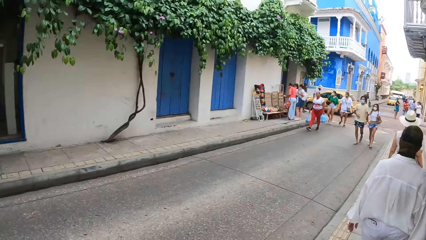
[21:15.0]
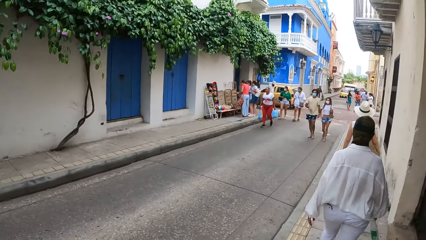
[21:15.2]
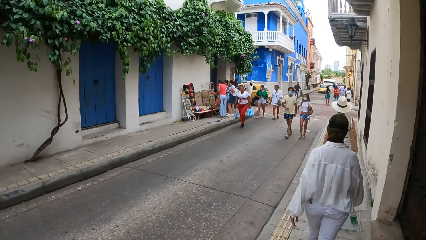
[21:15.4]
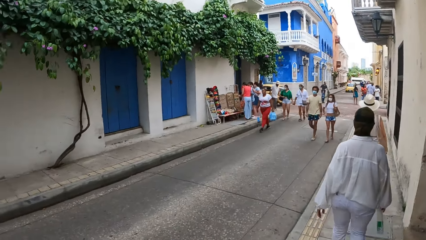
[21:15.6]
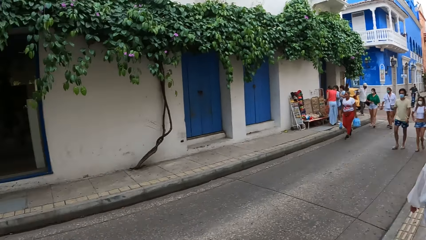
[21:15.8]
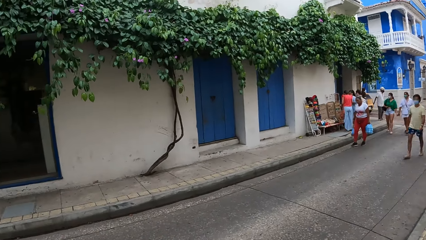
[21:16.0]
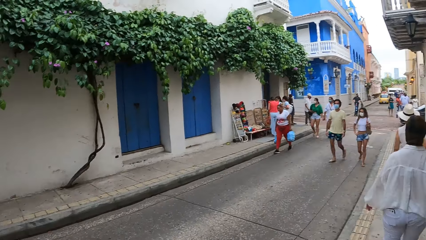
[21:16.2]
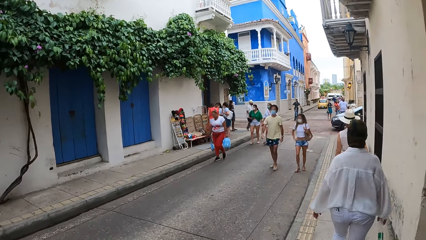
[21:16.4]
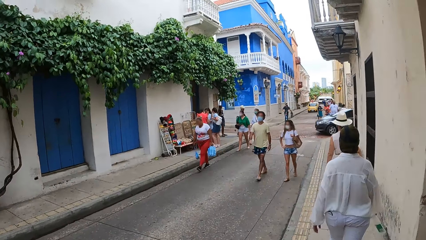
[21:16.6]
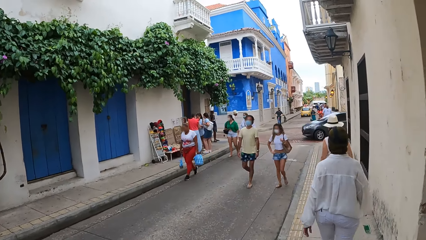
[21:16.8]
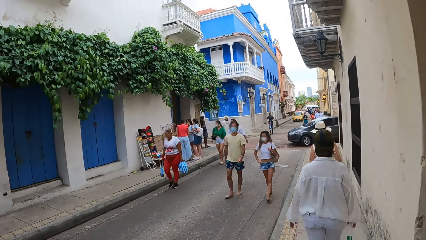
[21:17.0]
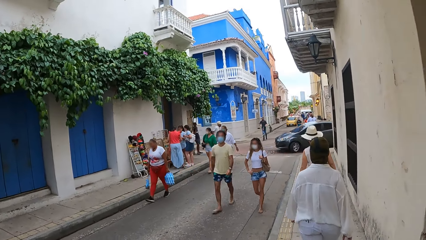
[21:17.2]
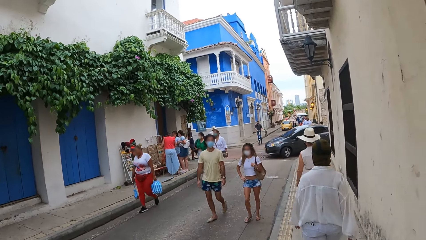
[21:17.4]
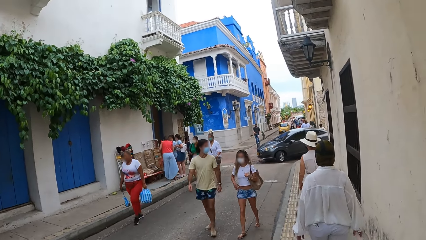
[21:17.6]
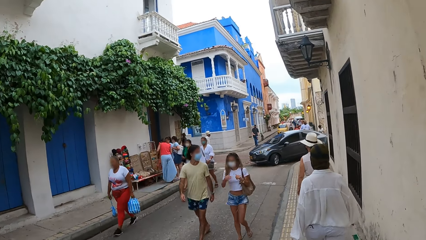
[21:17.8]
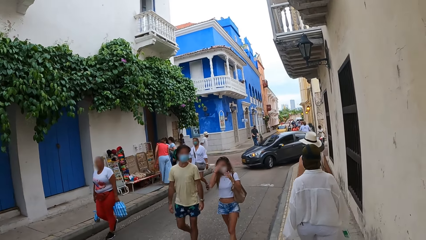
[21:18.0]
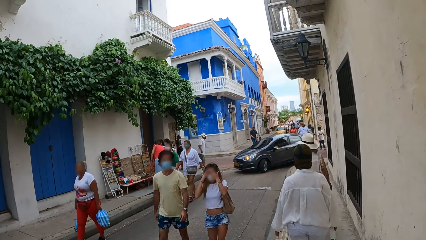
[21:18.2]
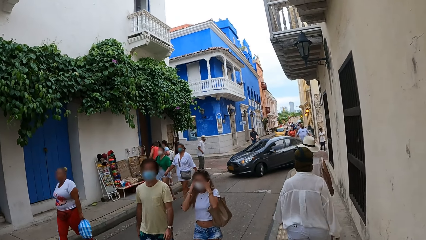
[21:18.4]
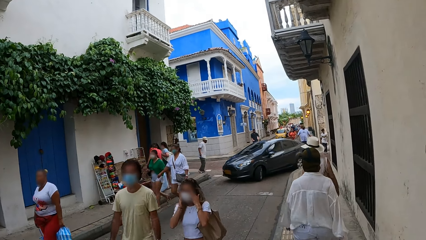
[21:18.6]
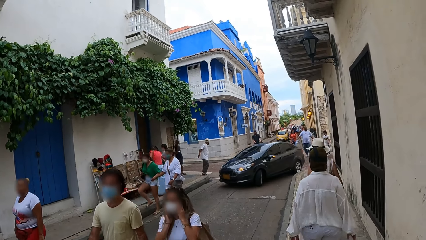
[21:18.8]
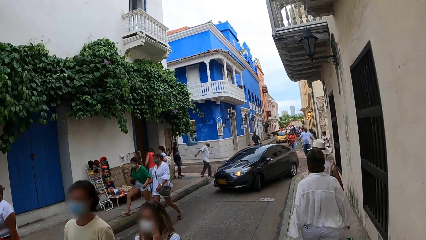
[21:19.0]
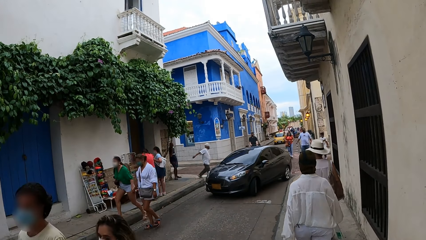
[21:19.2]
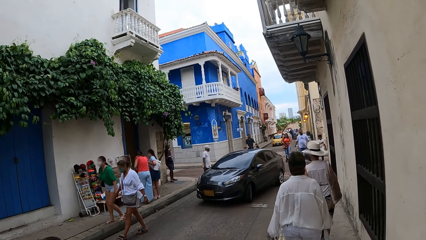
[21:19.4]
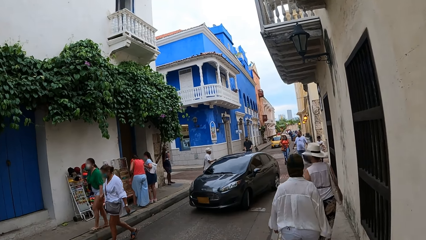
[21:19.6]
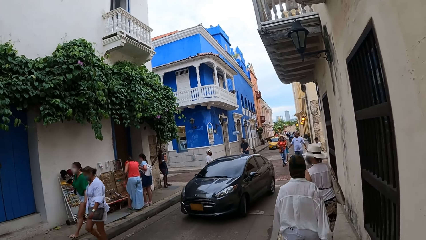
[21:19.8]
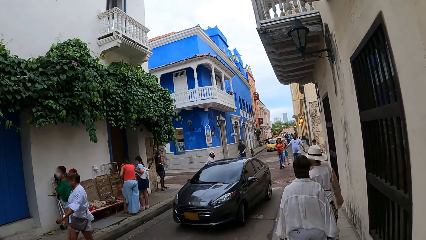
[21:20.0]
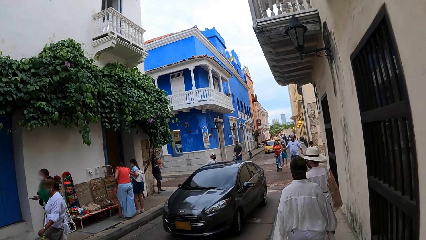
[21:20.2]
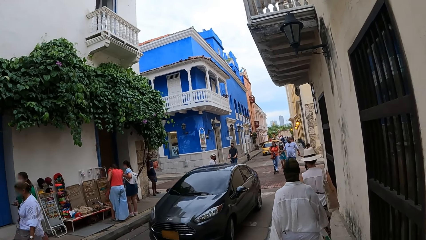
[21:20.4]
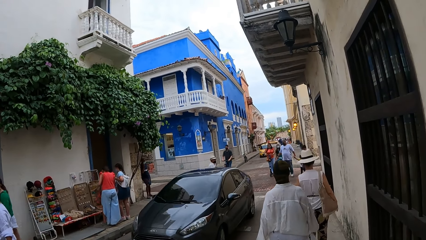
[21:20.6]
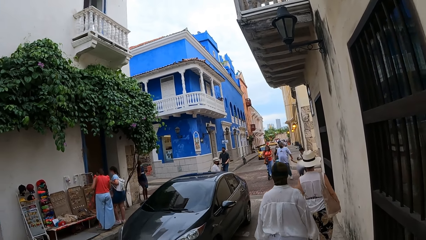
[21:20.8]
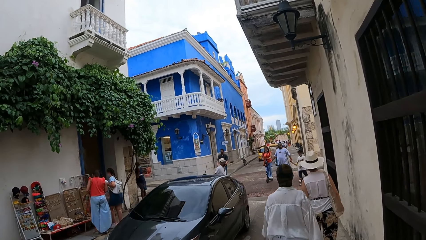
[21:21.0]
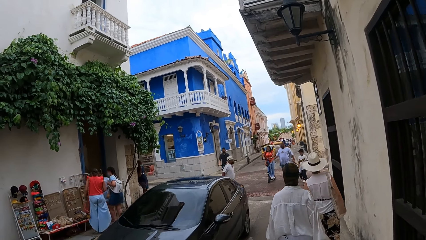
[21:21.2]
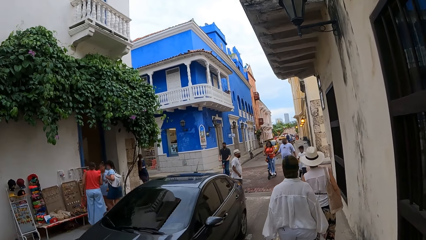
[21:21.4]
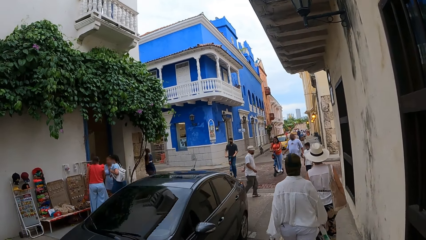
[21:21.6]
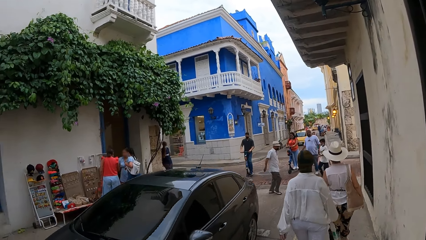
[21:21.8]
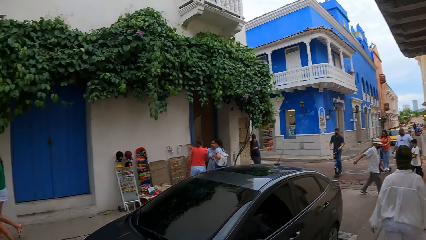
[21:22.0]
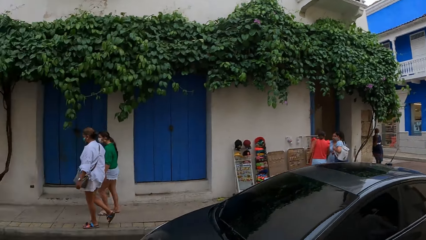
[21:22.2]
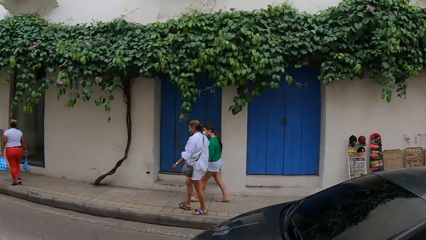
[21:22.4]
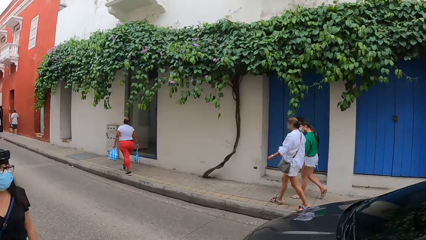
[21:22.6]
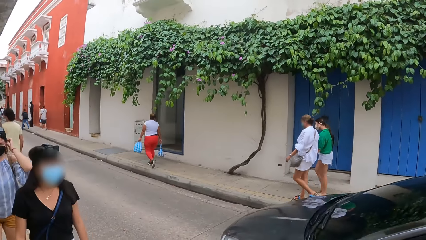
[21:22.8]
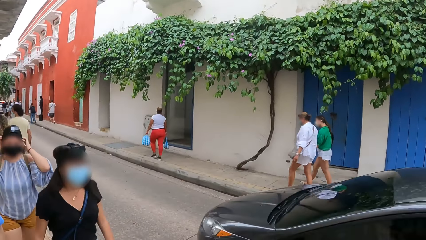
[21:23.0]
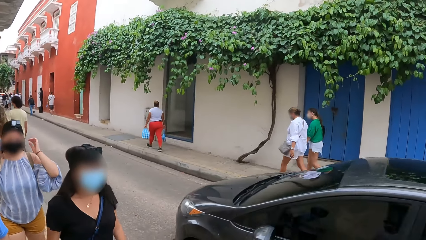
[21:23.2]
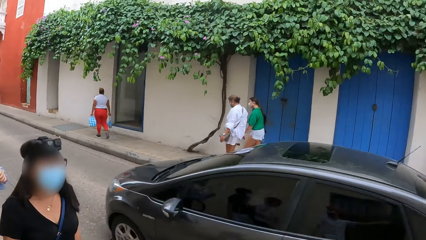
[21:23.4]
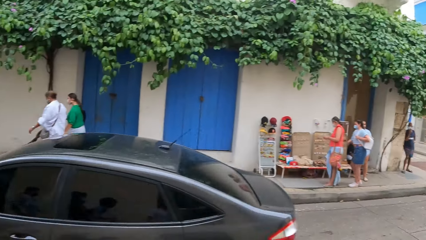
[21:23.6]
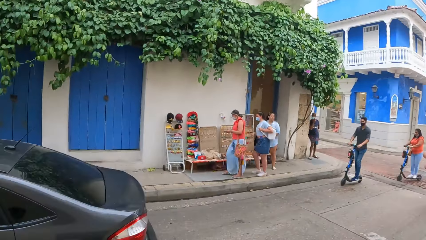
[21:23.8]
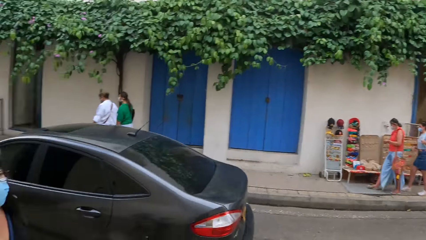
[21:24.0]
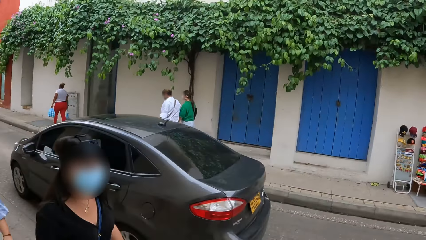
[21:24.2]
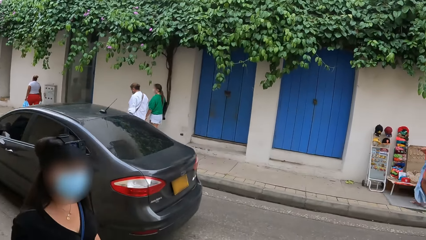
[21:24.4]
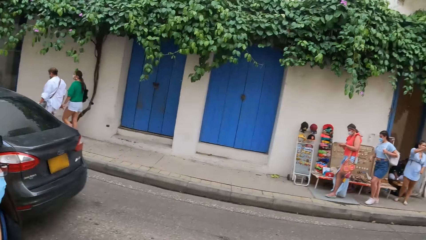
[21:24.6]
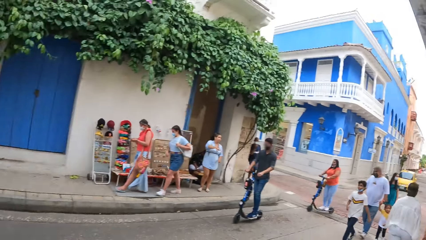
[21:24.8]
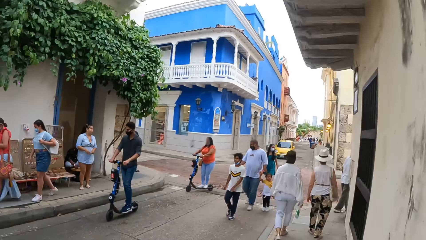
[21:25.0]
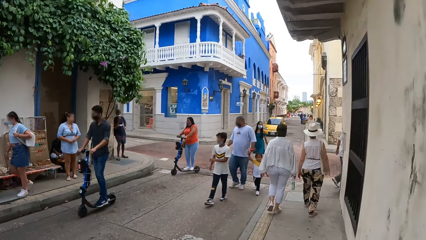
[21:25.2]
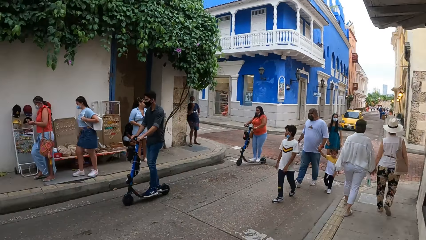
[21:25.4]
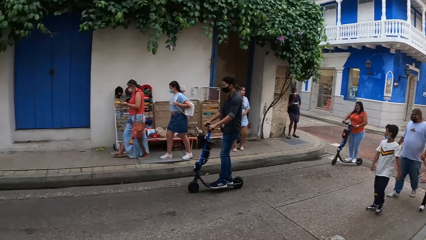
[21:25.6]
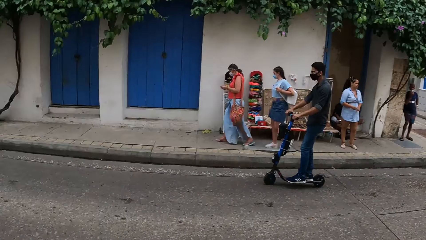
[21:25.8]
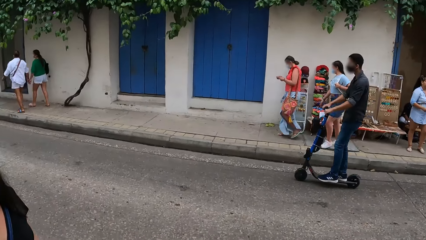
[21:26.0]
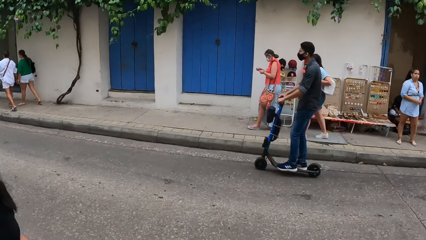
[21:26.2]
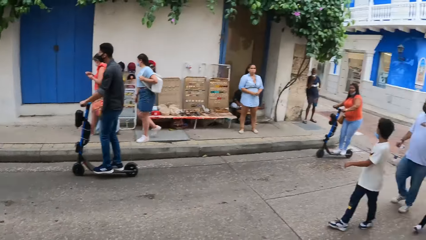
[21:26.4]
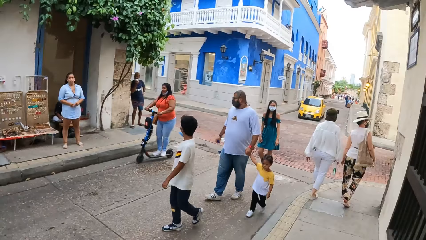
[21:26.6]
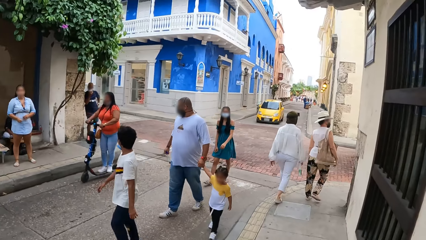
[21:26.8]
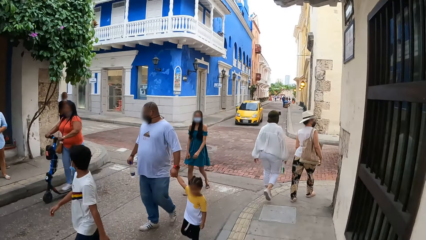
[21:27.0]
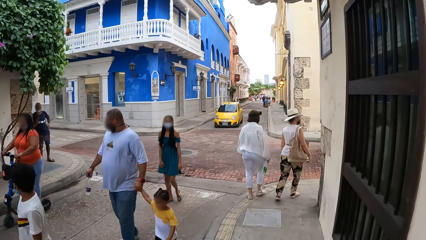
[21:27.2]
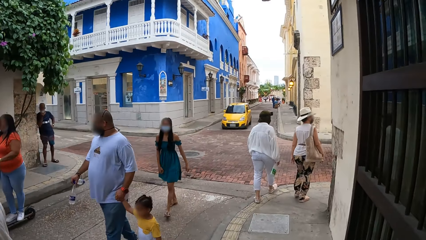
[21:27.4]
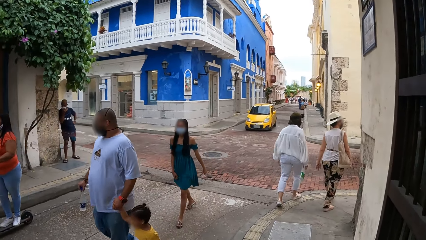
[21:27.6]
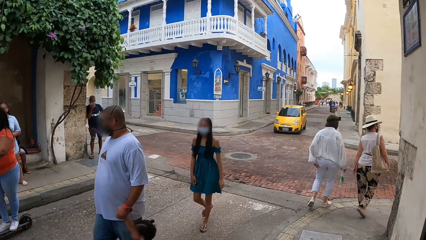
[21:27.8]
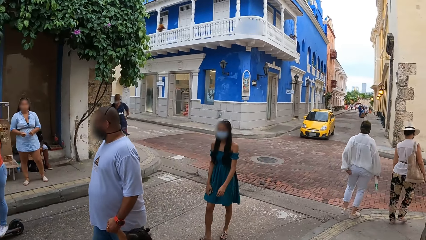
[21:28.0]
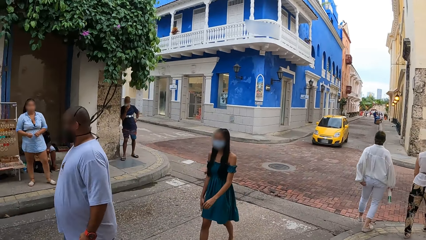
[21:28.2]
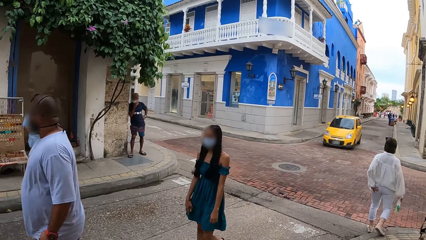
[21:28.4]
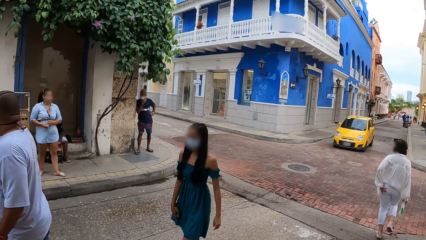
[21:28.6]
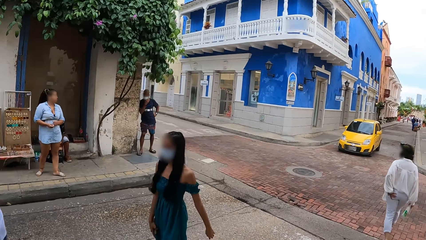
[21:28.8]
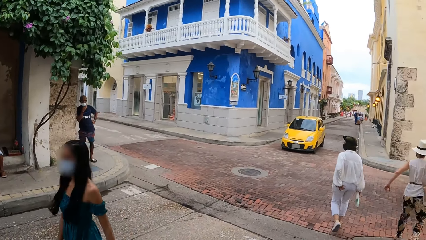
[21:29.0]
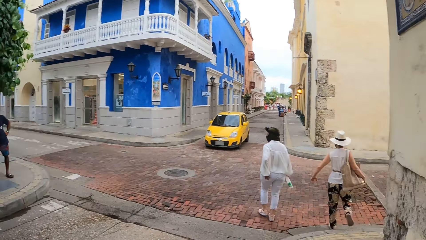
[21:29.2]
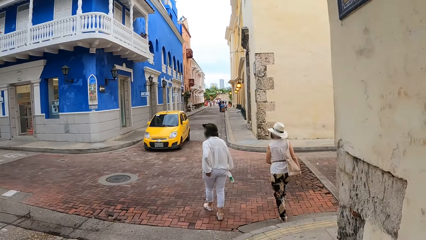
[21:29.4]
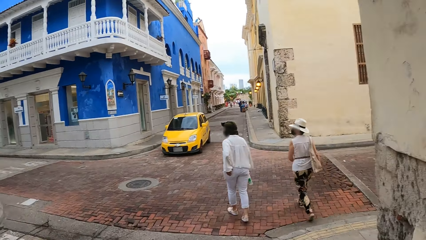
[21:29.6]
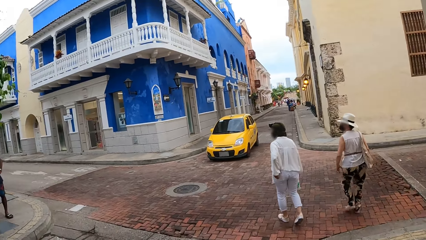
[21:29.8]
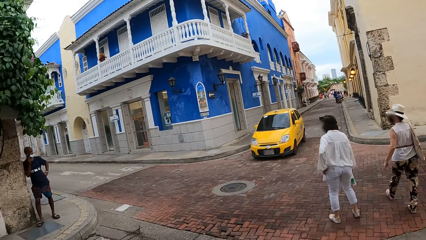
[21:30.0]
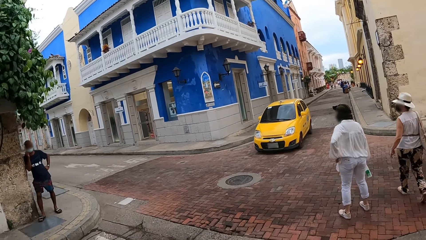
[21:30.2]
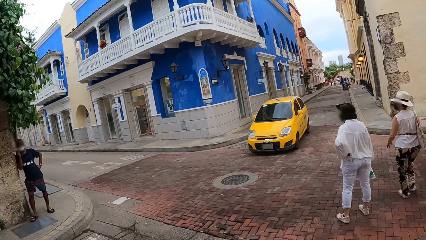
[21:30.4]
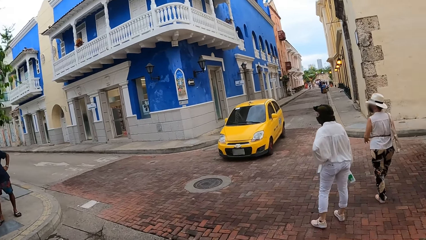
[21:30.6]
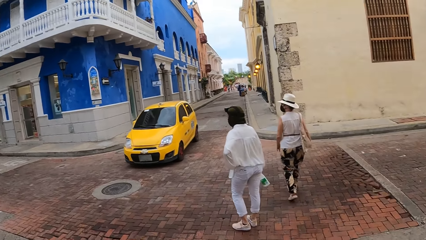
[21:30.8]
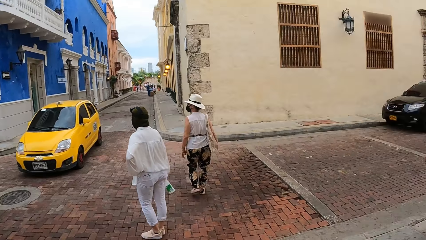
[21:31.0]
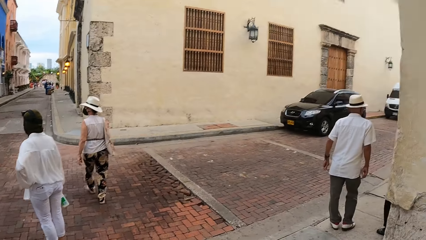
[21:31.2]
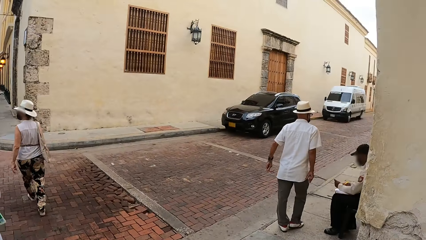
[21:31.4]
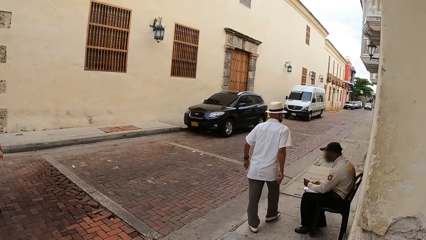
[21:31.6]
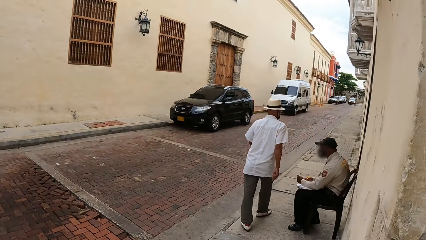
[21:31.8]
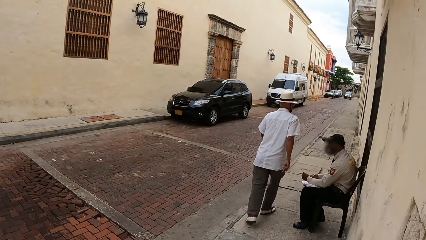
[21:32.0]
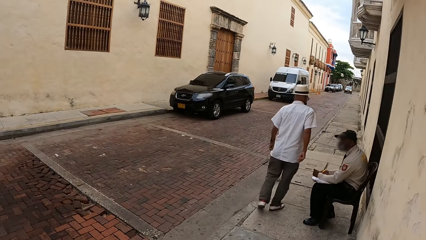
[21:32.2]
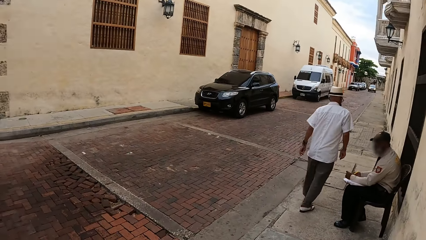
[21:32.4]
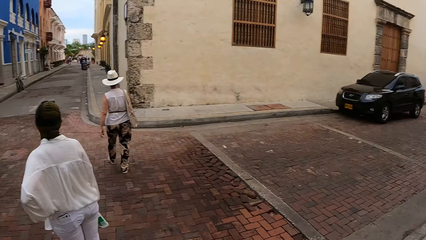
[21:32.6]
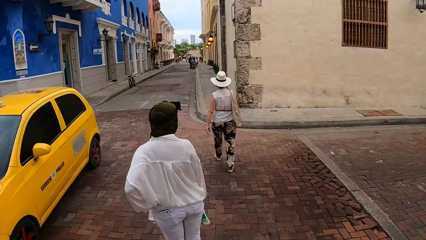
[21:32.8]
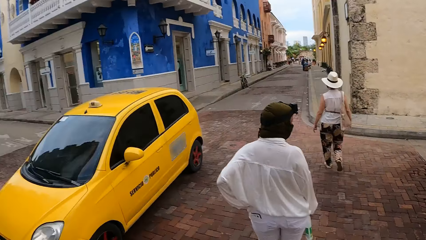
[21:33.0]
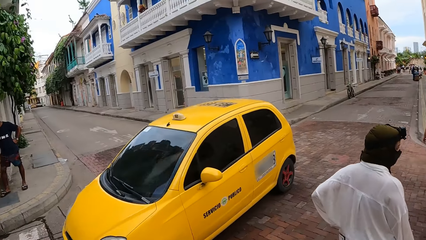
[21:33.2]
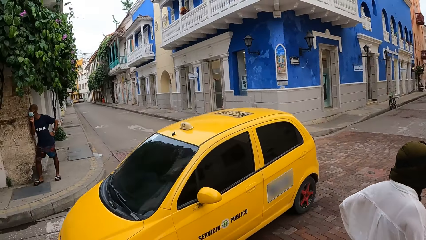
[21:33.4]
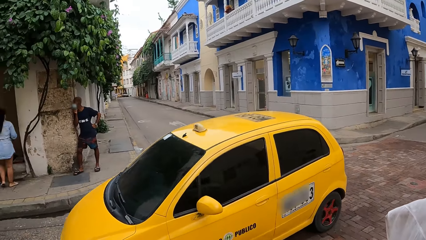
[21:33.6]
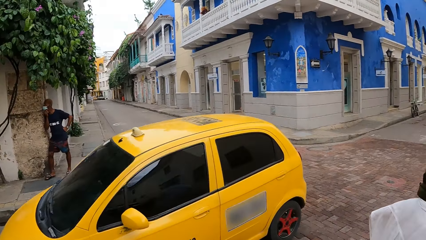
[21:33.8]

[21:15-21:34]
The camera wearer walks on the street sidewalk. They turn around on the street. They walk on the street sidewalk. They look around on the street.
